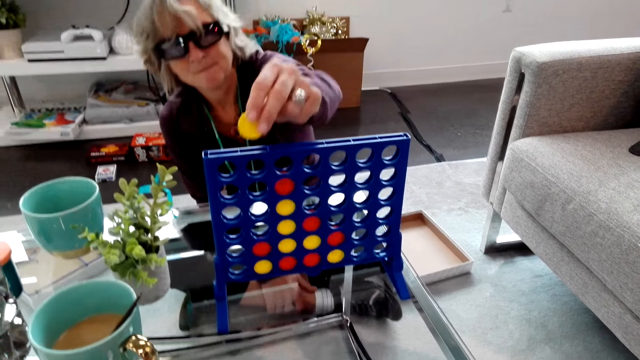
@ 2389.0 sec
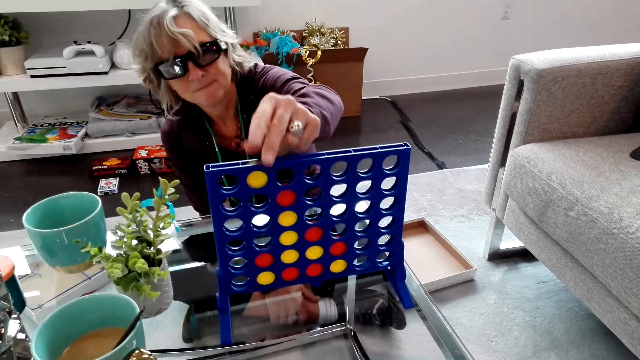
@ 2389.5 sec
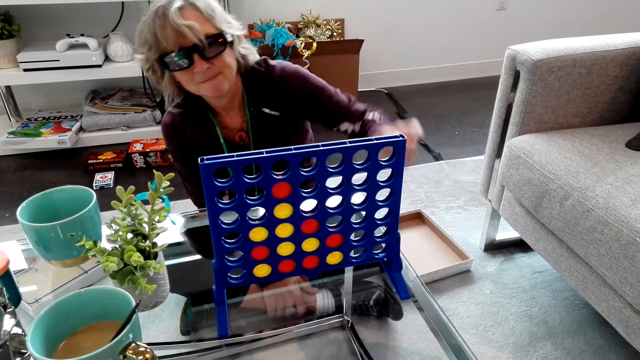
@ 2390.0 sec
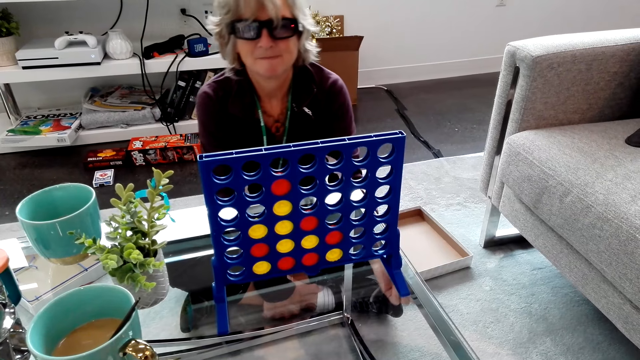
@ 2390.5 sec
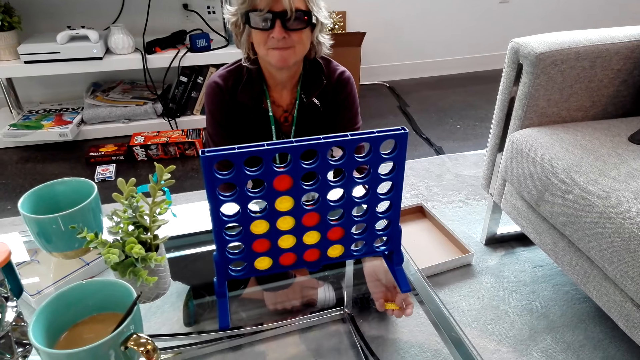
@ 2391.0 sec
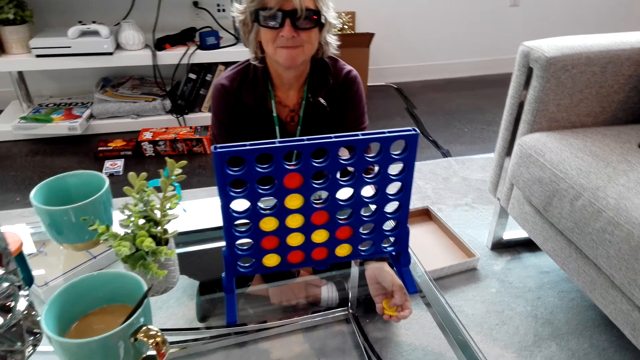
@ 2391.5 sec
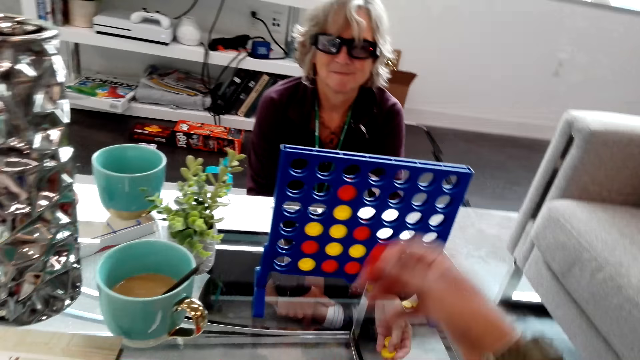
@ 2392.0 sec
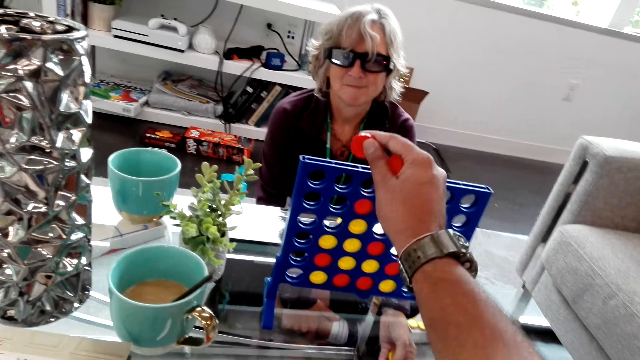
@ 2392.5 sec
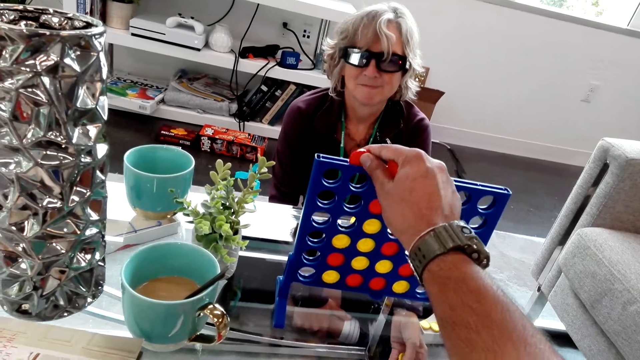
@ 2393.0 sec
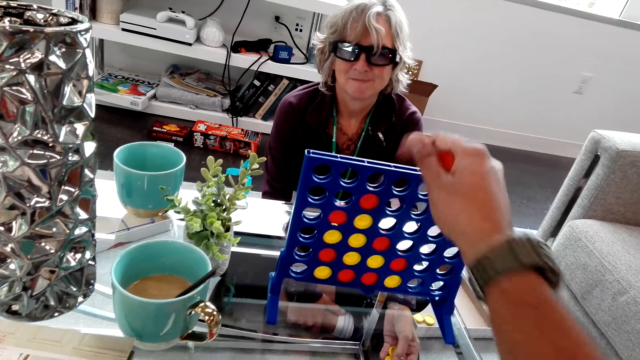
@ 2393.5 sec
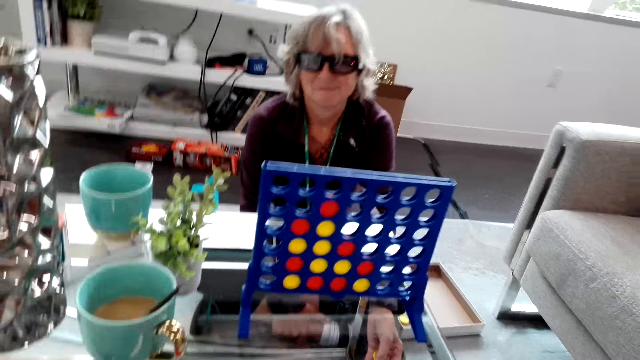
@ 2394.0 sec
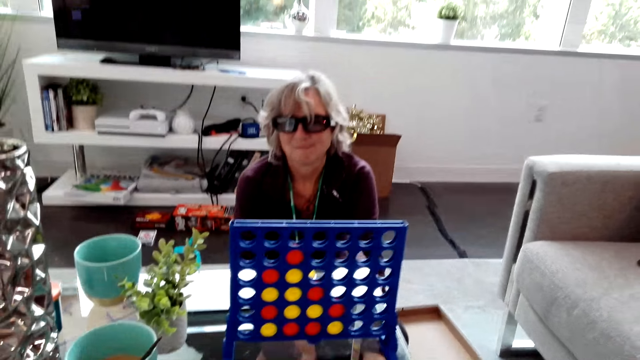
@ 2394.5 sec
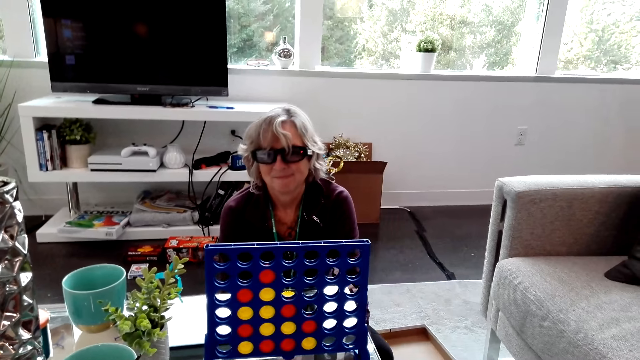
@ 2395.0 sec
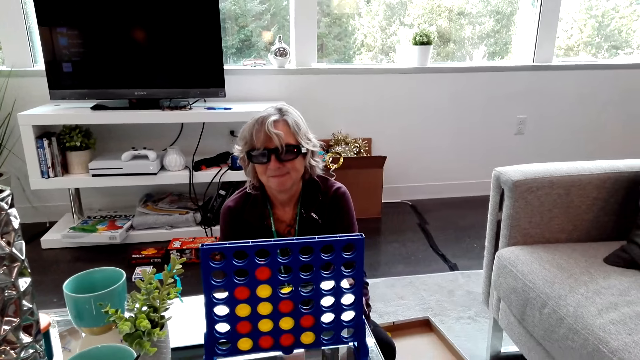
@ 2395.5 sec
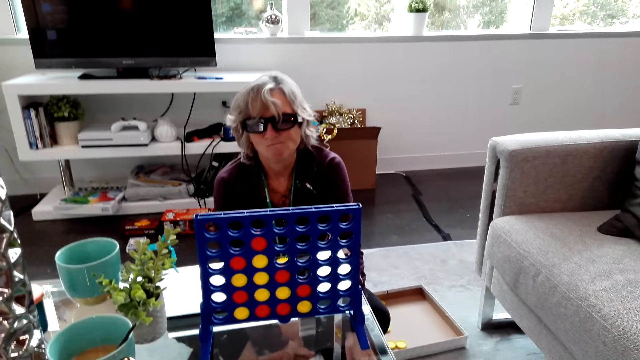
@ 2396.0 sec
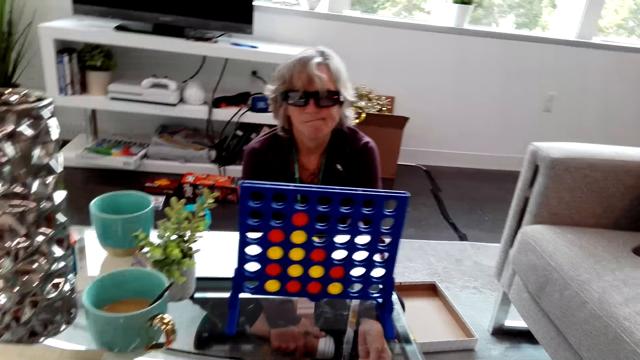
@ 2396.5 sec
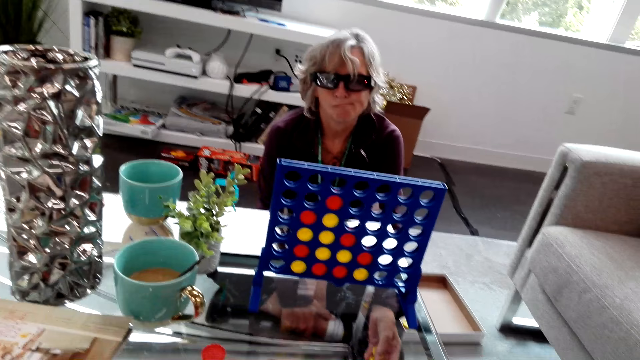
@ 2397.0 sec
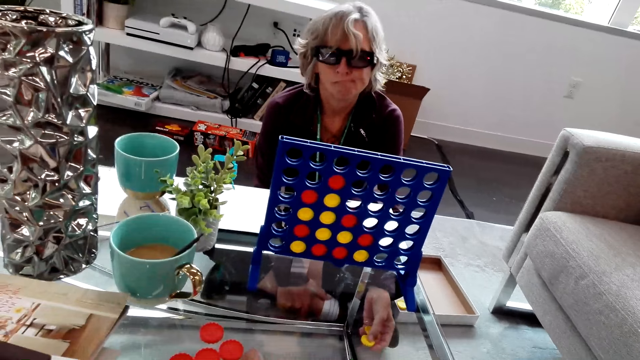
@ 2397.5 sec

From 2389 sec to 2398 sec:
A lady holds her foot. The lady plays a Connect Four game and drops a yellow piece in the rack. The lady holds yellow pieces in hand. The camera wearer plays a Connect Four game. They drop a red piece inside the rack.

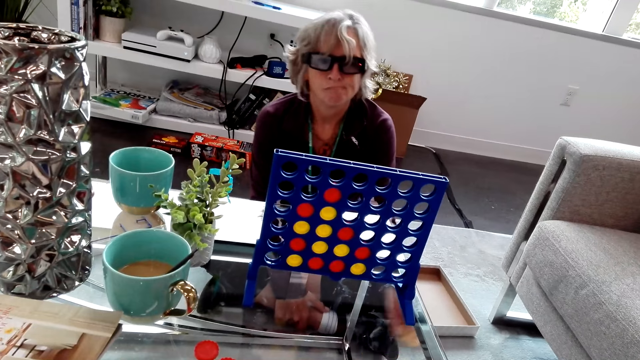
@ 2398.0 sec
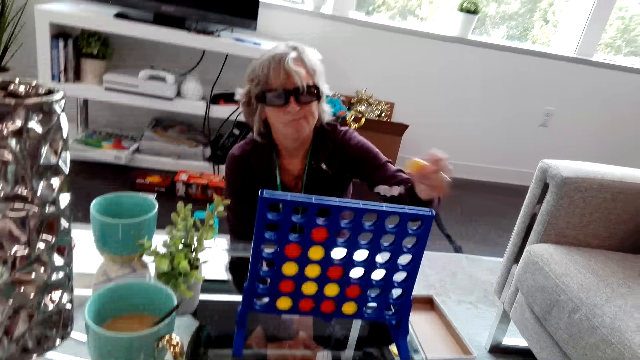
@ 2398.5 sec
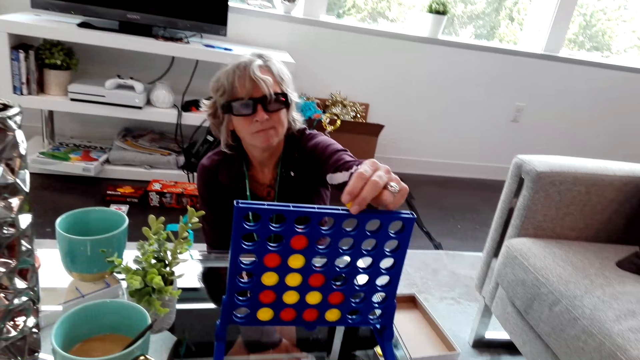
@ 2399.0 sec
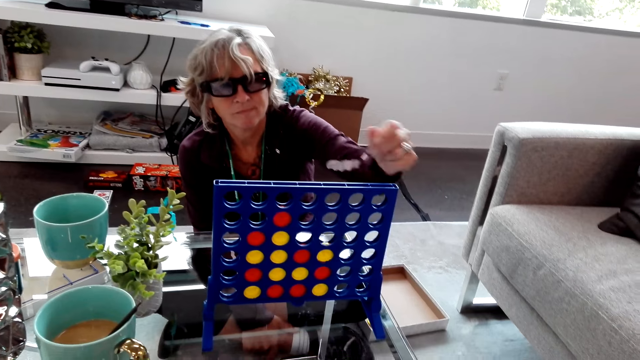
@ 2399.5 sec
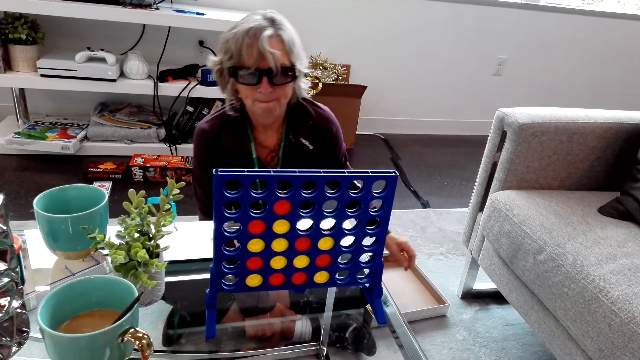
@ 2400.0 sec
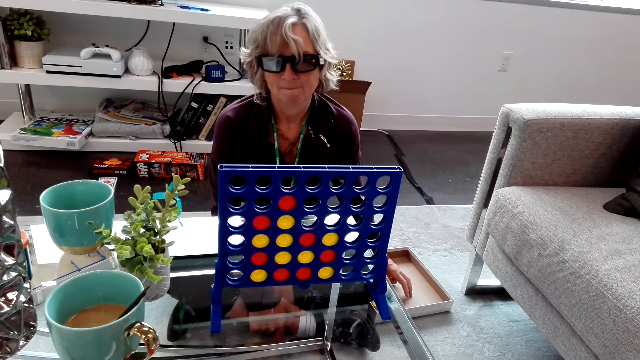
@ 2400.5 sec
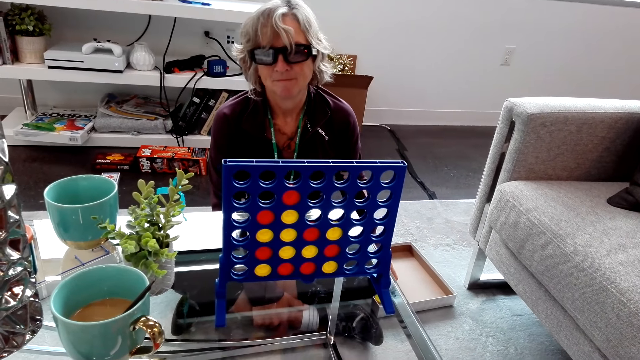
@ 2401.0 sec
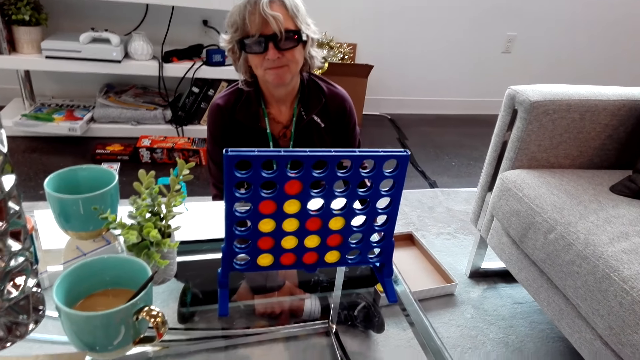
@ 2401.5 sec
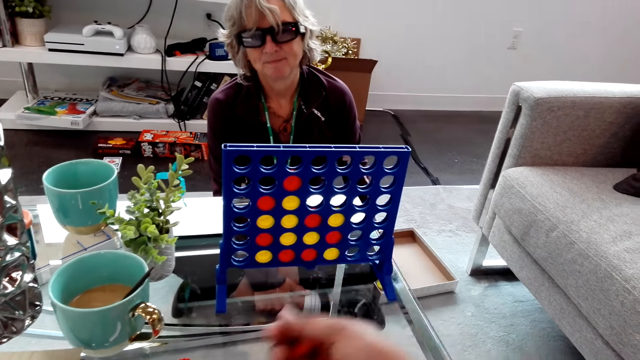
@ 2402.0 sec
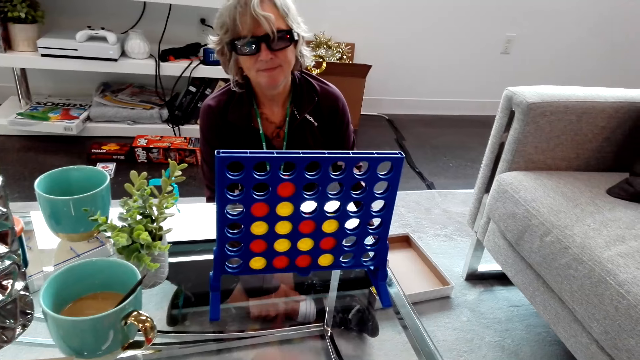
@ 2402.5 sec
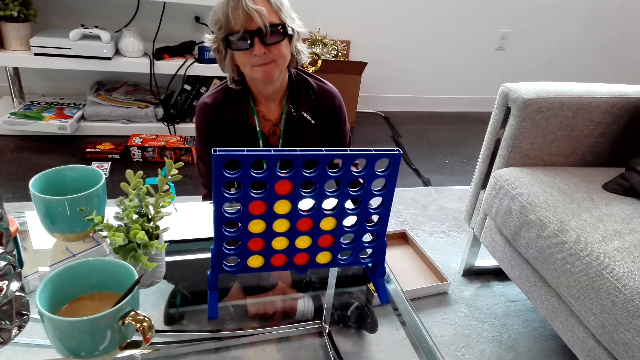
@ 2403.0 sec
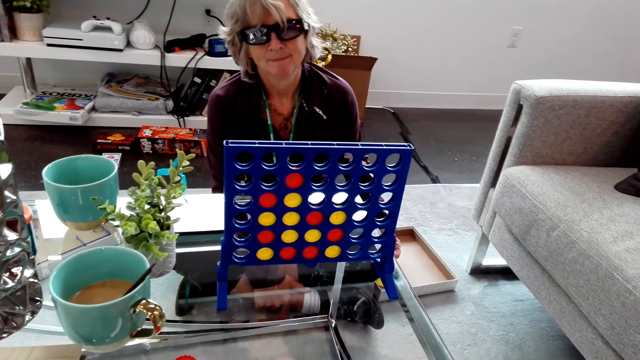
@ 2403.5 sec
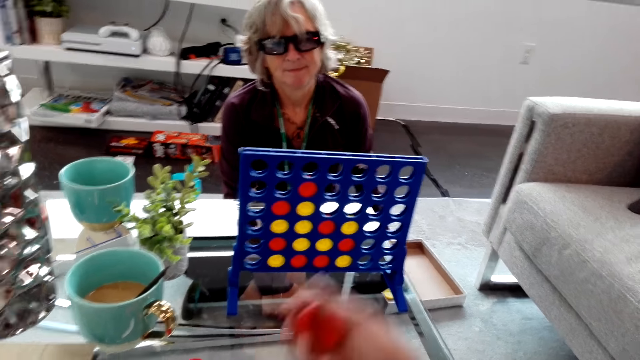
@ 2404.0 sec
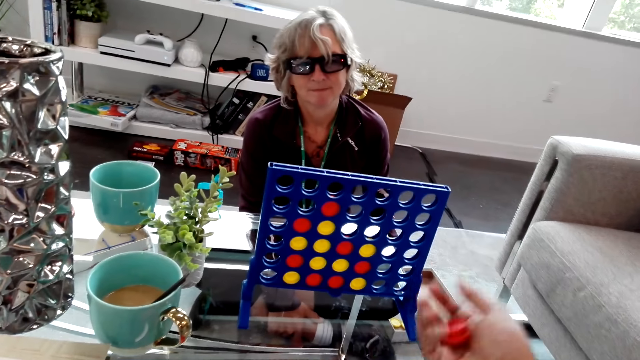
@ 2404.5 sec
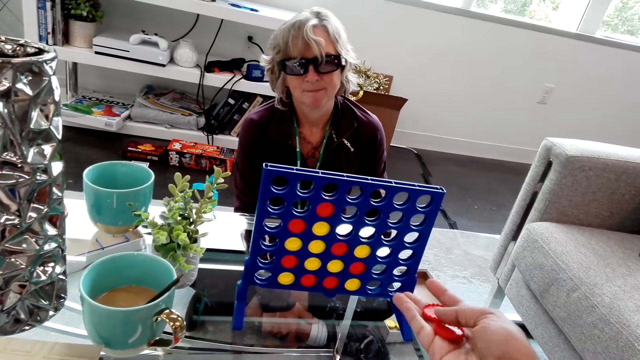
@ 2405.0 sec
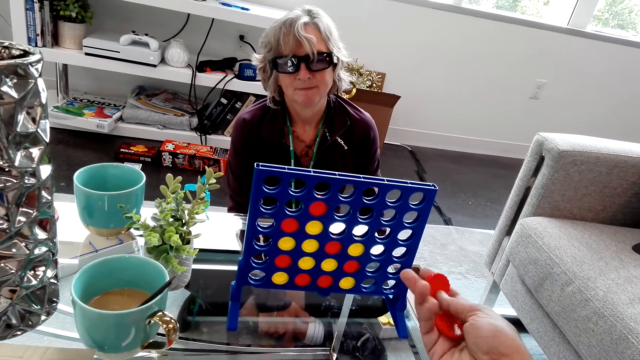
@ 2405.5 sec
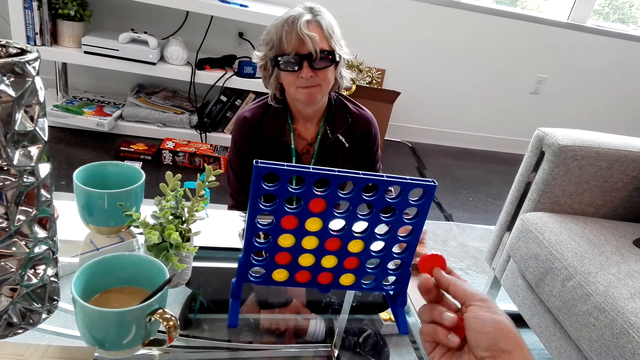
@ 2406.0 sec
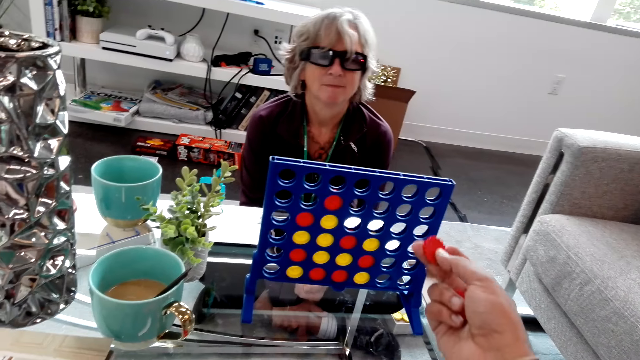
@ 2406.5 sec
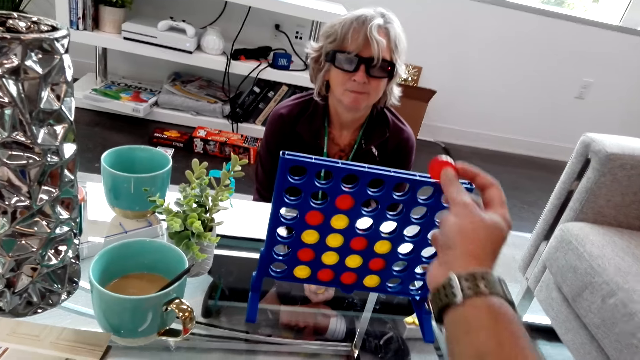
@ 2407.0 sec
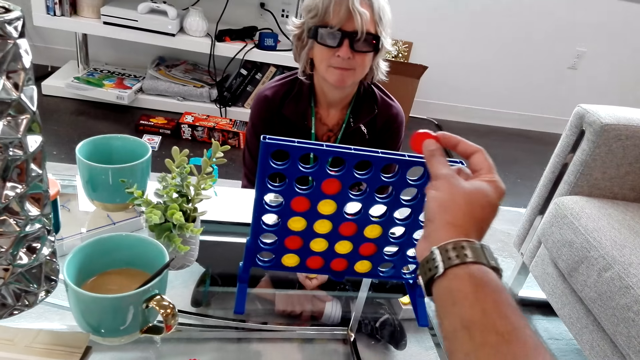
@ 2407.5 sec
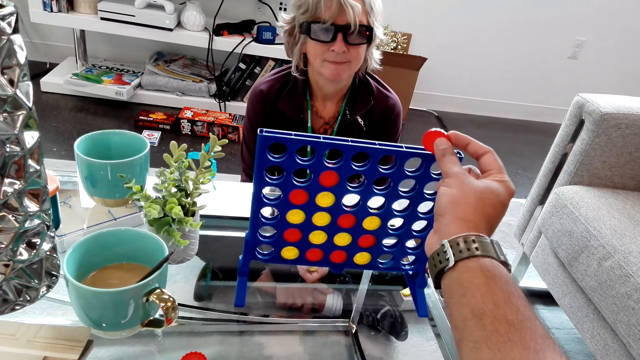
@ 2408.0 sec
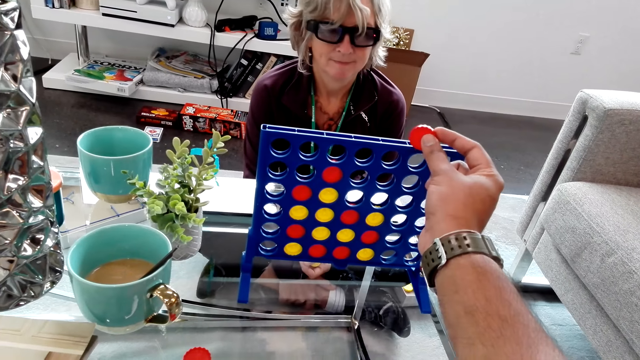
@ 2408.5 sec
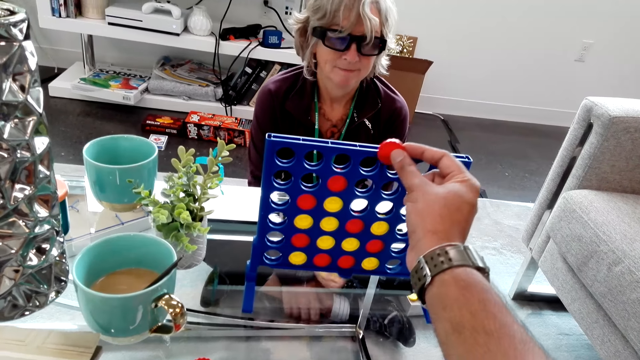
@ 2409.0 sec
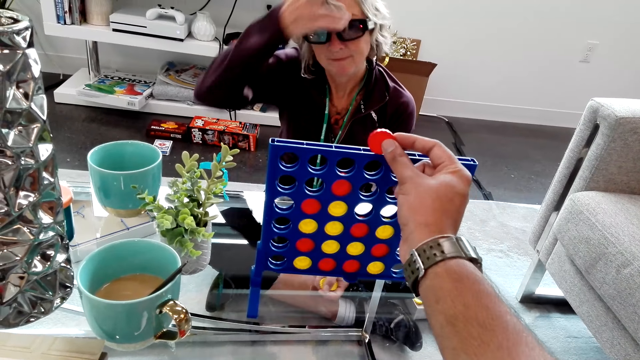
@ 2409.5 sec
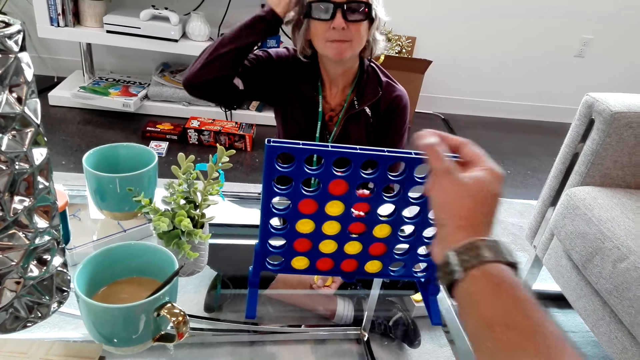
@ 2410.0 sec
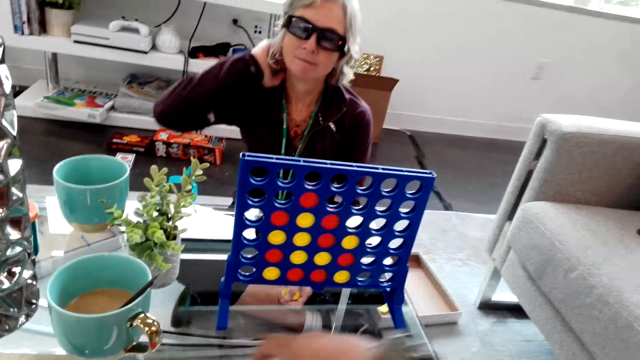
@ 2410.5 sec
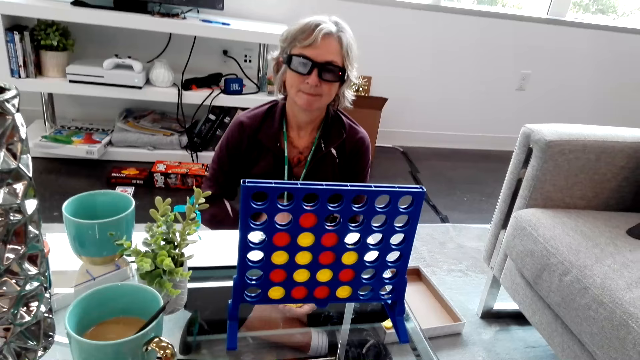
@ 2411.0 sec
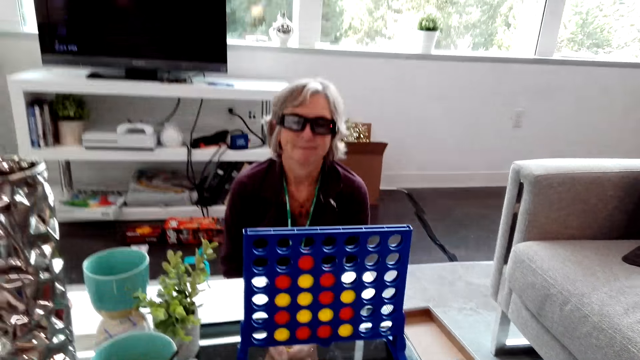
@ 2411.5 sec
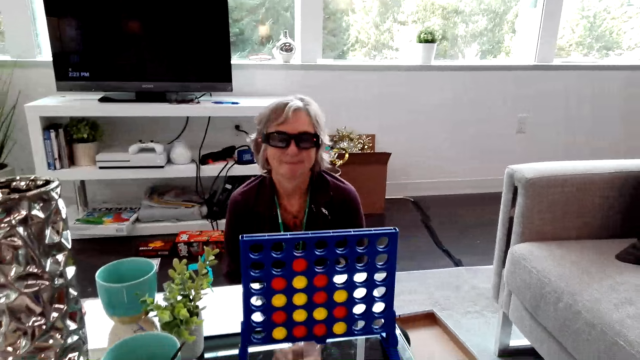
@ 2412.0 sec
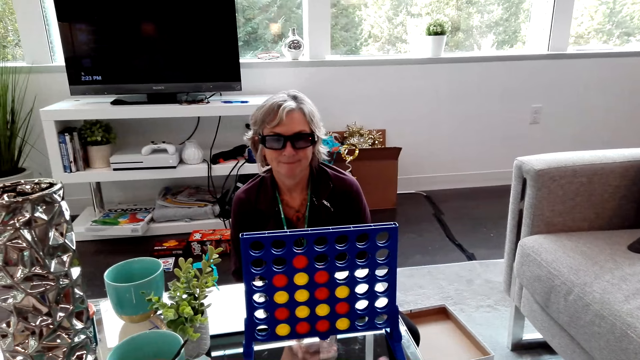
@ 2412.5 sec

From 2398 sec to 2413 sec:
A lady plays a Connect Four game and drops a yellow piece inside the rack. The camera wearer shuffles two red pieces in hand. They hold a red piece on the rack. They move the red piece on the rack. The lady touches her hair. The camera wearer plays a Connect Four game. They drop the red piece inside the rack. The lady lets go of the hair.
